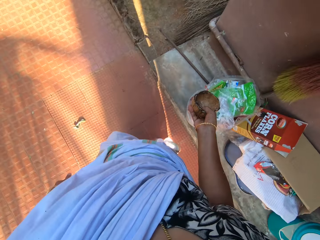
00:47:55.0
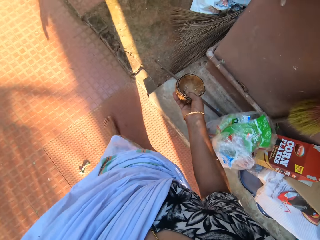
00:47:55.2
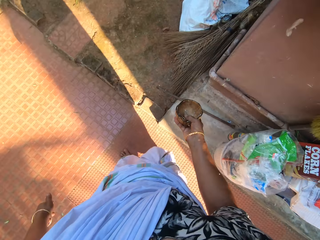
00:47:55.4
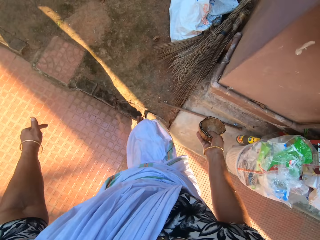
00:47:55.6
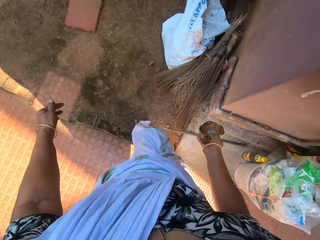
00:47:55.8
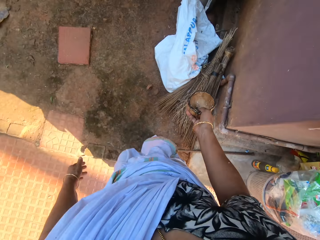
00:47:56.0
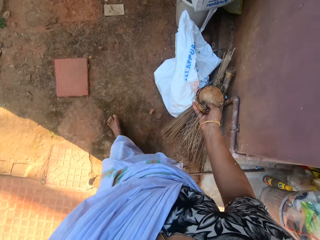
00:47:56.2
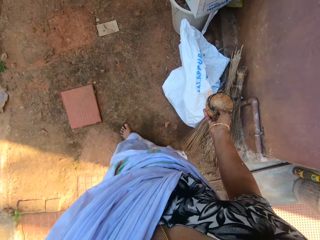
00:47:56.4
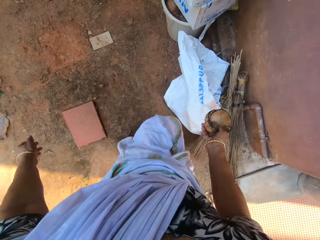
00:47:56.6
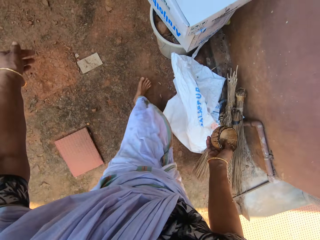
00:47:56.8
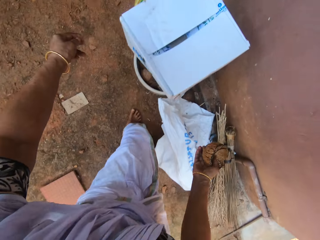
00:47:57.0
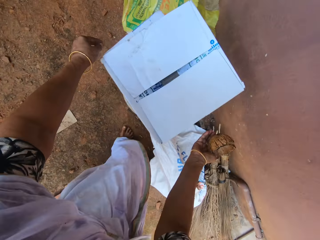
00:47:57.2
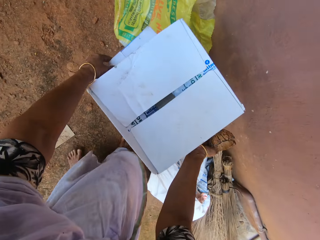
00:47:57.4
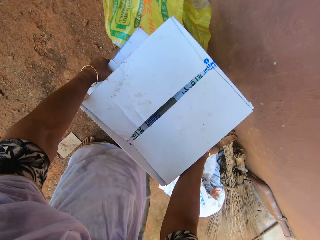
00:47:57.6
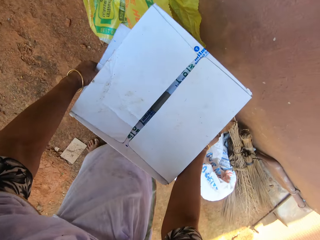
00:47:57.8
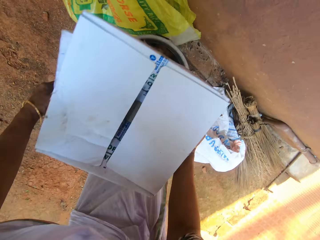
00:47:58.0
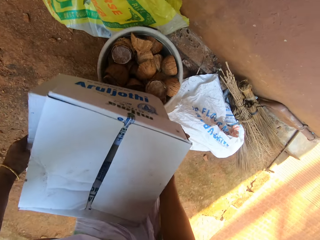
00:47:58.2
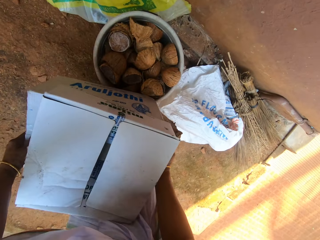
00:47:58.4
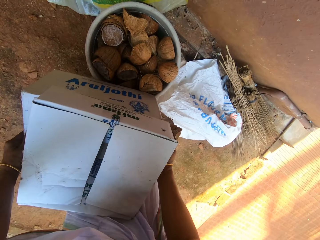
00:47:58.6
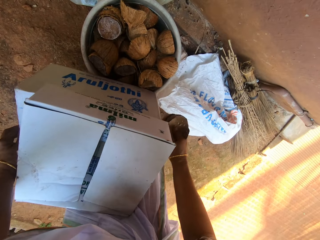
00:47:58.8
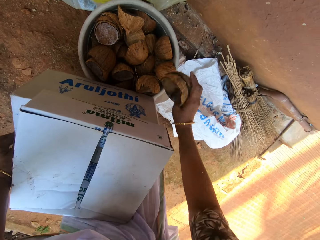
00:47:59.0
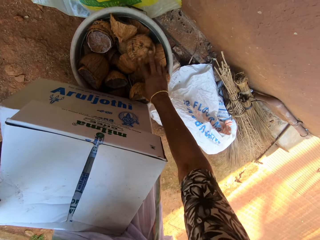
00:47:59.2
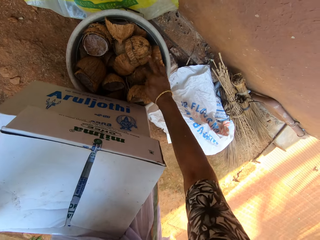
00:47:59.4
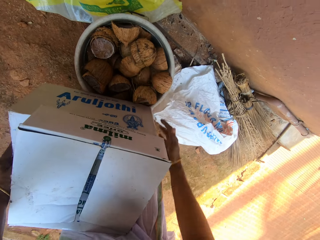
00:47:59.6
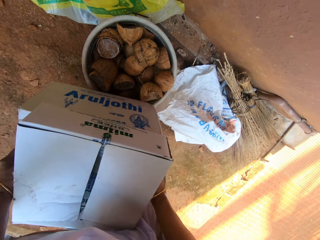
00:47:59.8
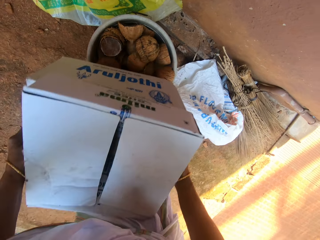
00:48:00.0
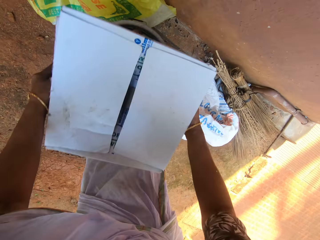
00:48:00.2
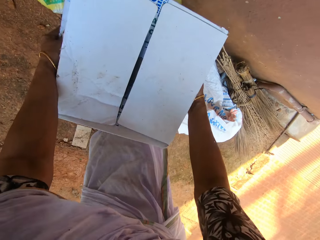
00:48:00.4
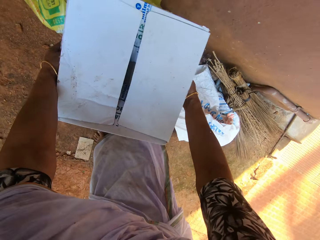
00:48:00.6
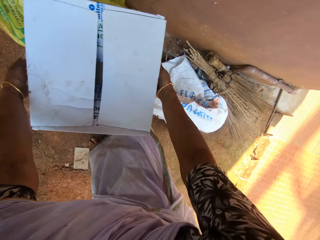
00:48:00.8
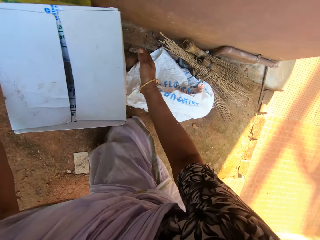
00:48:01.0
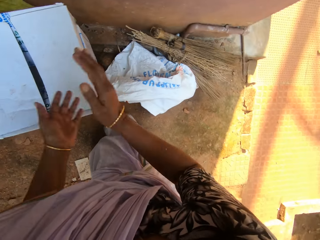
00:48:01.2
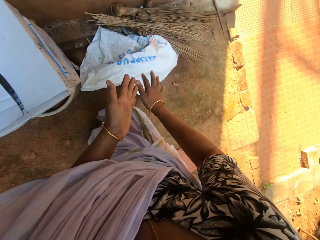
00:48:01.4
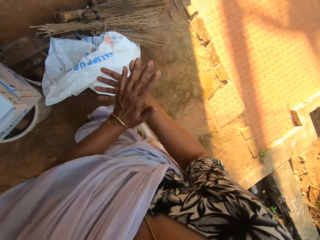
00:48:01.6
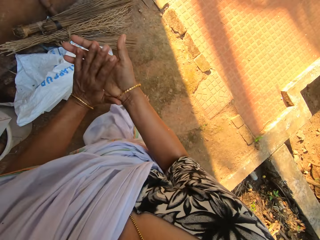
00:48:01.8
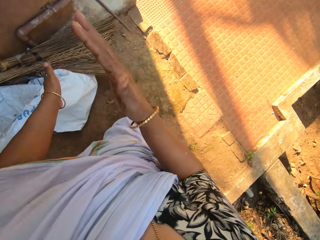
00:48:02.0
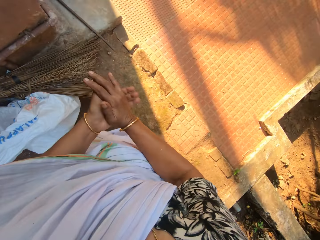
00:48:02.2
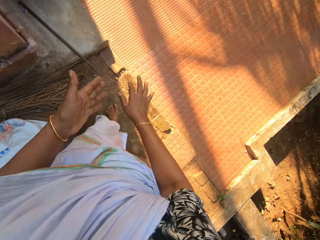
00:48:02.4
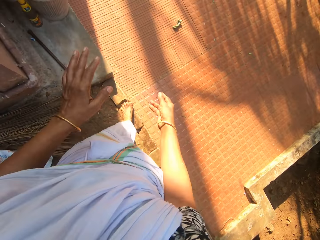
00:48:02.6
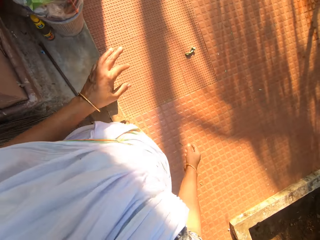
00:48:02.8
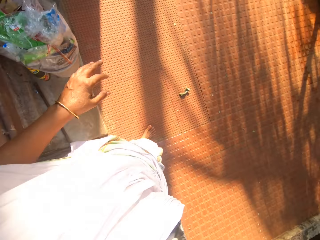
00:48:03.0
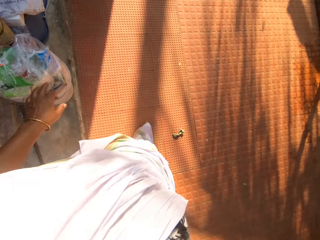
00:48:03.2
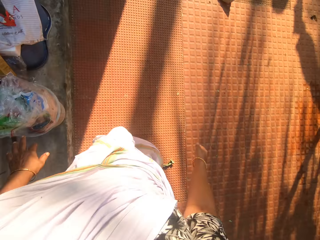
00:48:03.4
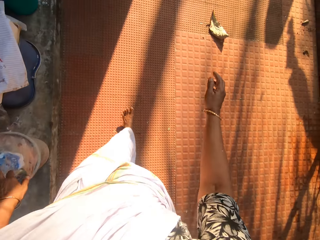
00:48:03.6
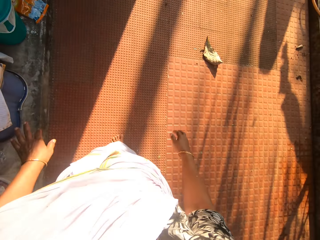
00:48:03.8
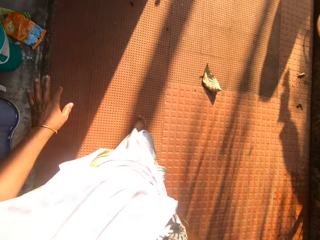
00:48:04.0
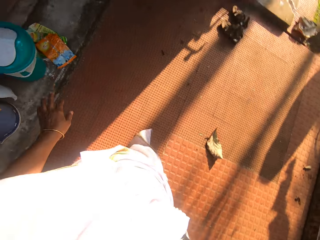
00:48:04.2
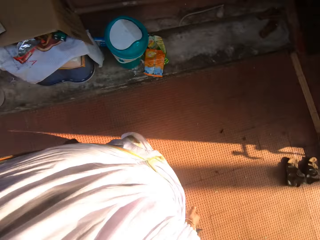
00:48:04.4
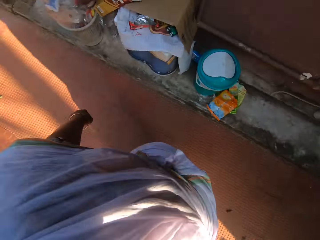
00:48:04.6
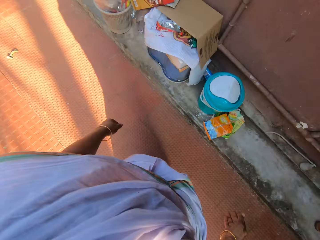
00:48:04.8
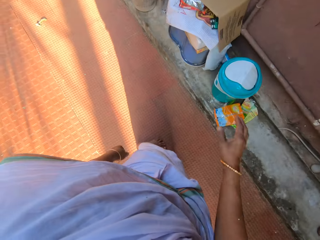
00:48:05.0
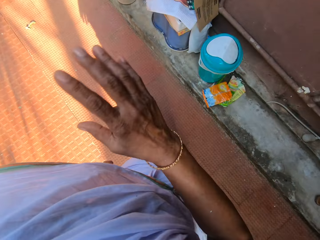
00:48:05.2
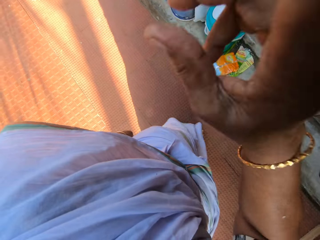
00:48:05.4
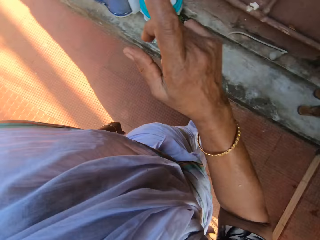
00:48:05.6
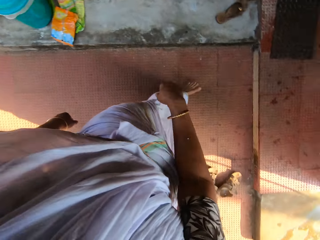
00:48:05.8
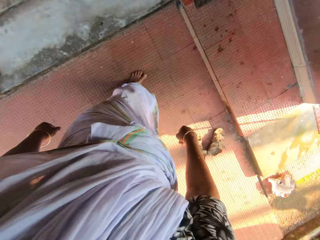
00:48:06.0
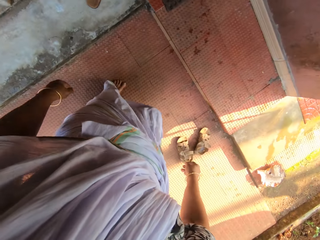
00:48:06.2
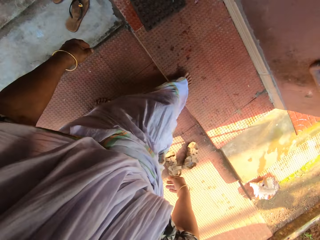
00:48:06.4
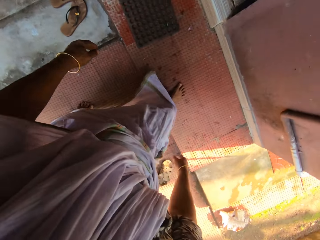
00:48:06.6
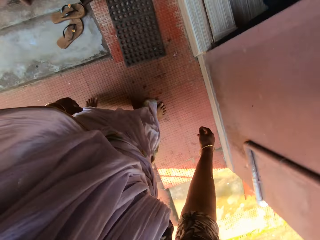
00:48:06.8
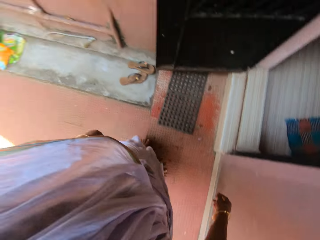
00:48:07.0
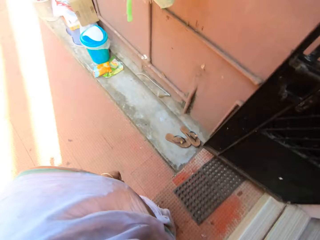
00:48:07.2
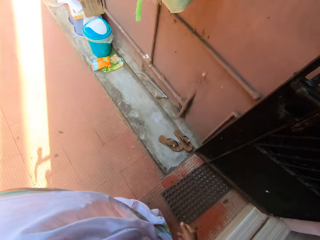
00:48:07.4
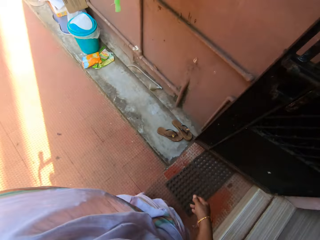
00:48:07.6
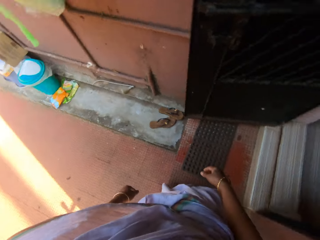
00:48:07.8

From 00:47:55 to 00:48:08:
The camera wearer lifts some boxes on a trash can with her hands. She moves the box. She drops the boxes on the trash can with her hands. She drops the coconut shells in the trash bin or bucket with her right hand. She lifts the boxes on the trash can with her hands. She drops the boxes on the trash can with her hands. She covers the bucket with the box. She cleans her hands against each other. She walks in the house.

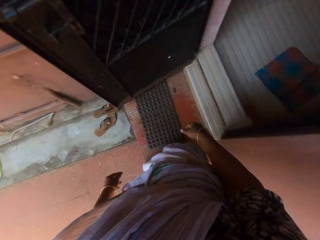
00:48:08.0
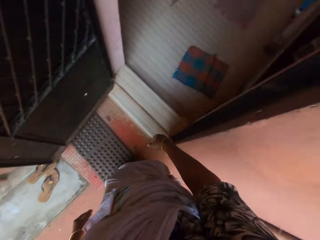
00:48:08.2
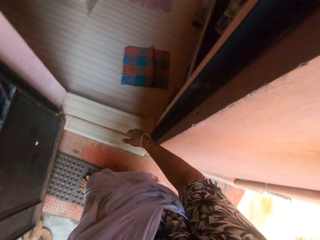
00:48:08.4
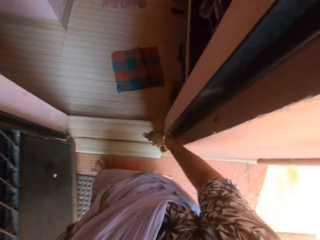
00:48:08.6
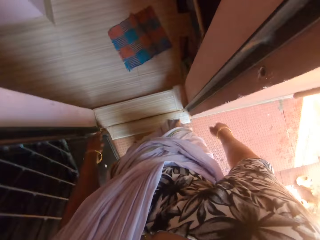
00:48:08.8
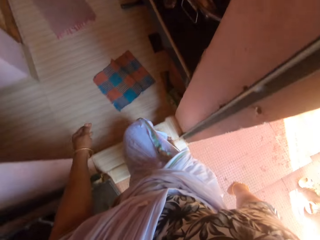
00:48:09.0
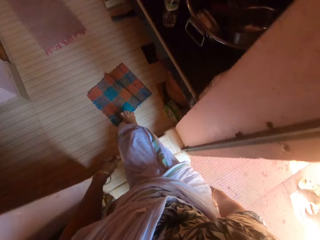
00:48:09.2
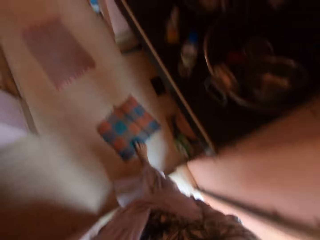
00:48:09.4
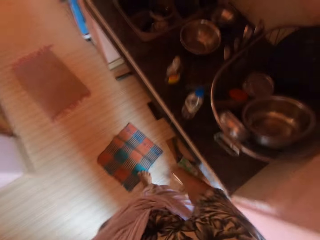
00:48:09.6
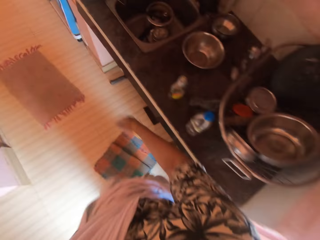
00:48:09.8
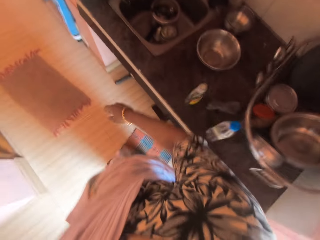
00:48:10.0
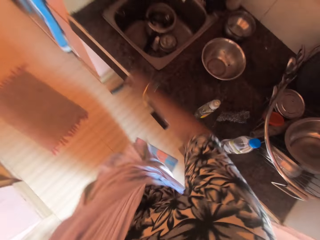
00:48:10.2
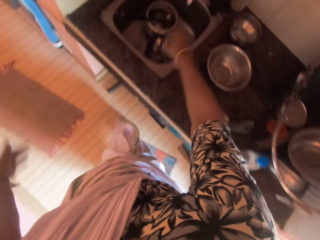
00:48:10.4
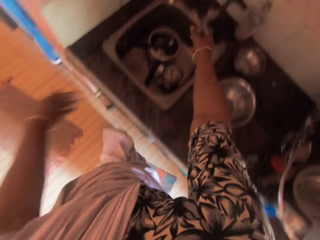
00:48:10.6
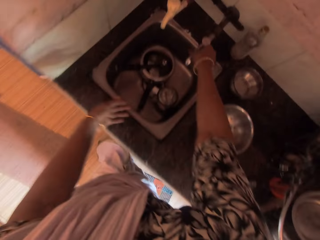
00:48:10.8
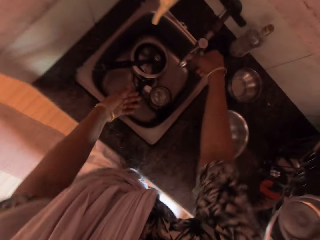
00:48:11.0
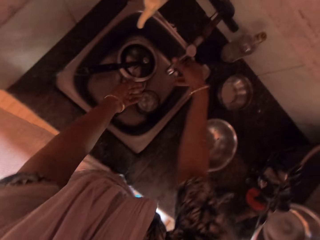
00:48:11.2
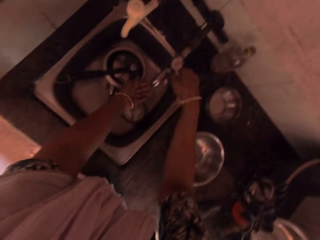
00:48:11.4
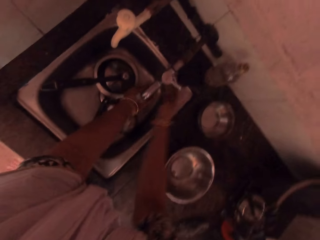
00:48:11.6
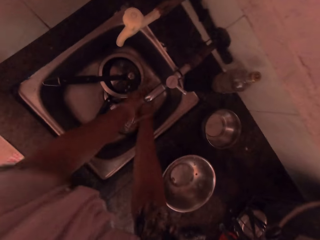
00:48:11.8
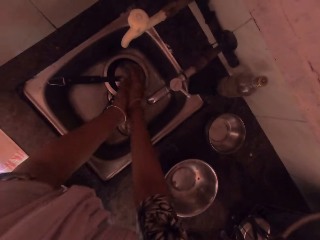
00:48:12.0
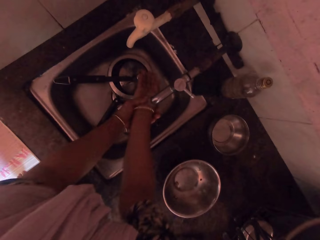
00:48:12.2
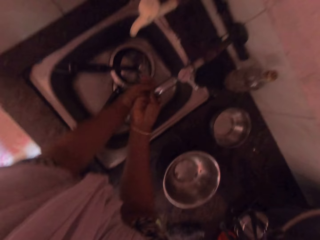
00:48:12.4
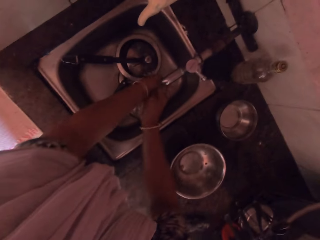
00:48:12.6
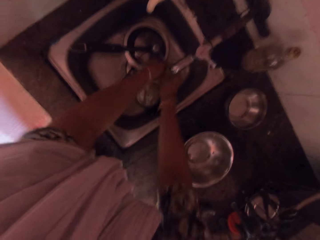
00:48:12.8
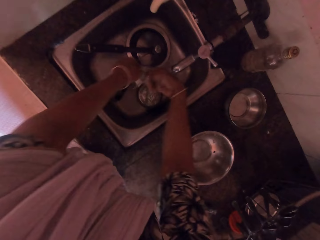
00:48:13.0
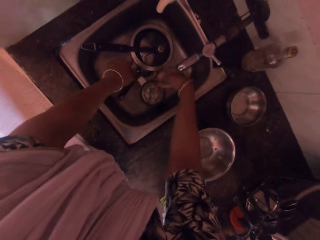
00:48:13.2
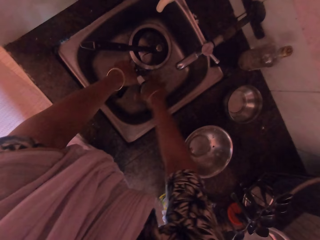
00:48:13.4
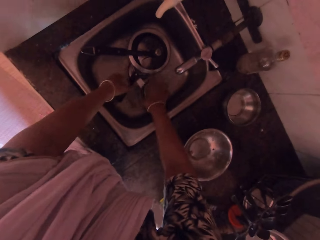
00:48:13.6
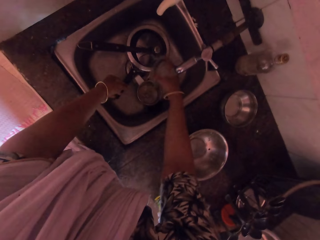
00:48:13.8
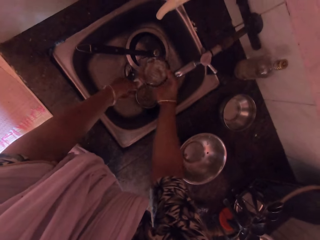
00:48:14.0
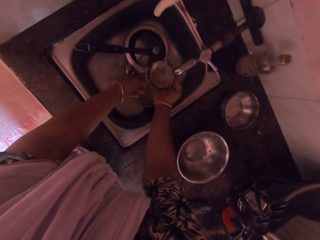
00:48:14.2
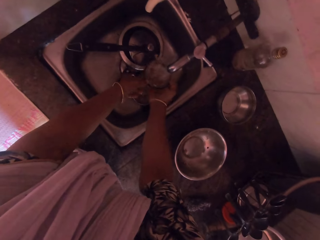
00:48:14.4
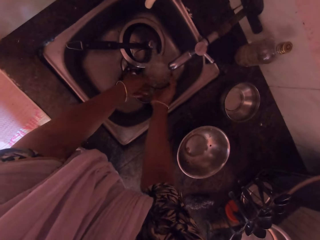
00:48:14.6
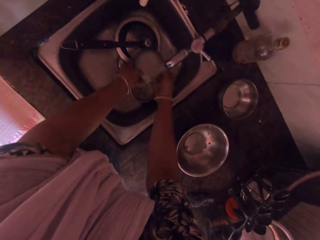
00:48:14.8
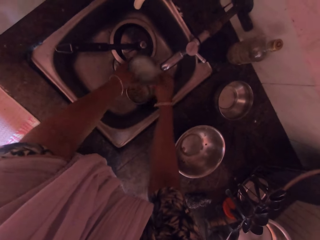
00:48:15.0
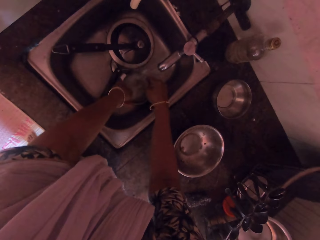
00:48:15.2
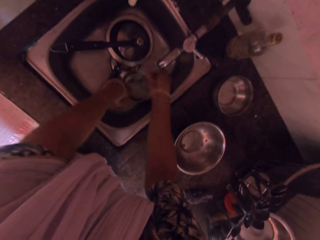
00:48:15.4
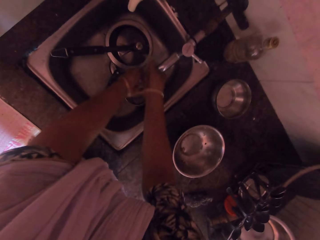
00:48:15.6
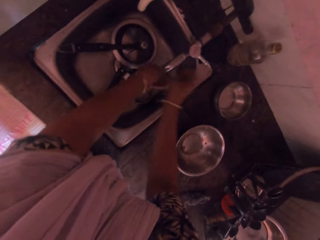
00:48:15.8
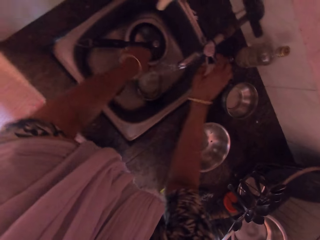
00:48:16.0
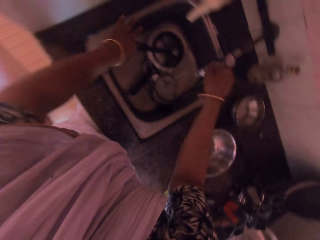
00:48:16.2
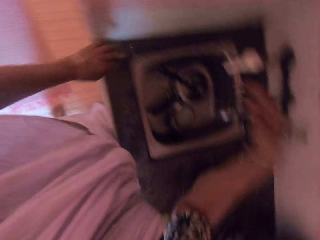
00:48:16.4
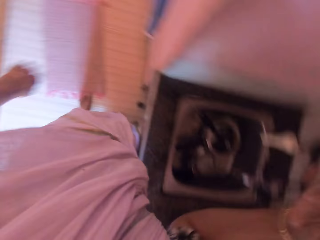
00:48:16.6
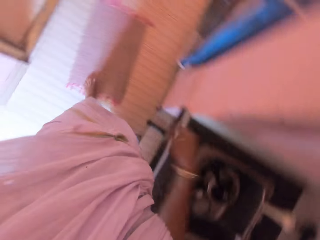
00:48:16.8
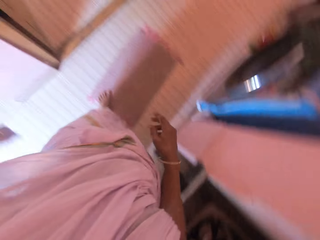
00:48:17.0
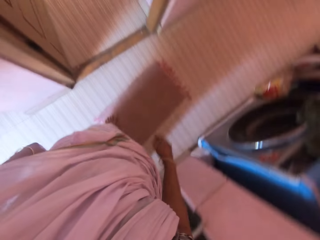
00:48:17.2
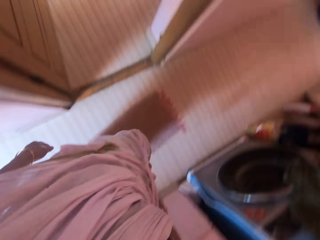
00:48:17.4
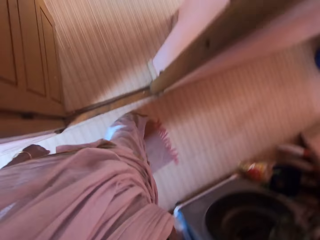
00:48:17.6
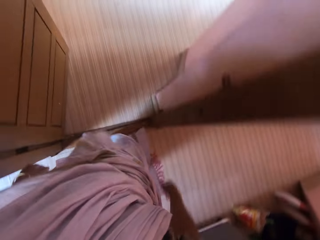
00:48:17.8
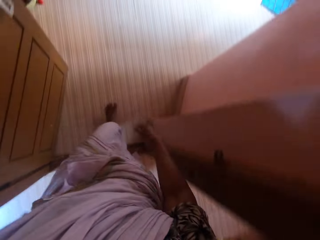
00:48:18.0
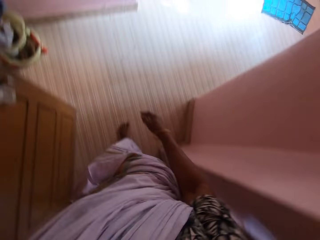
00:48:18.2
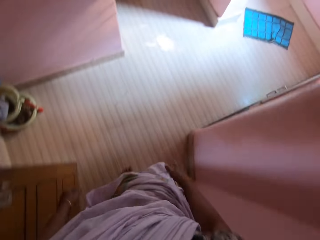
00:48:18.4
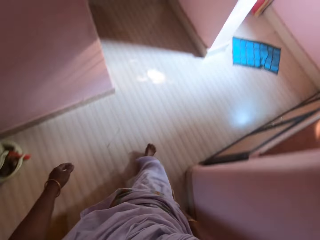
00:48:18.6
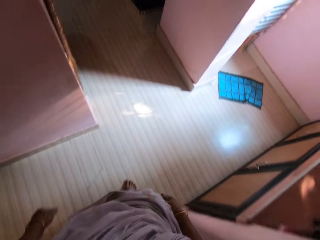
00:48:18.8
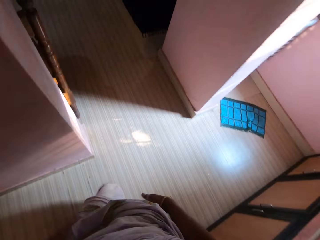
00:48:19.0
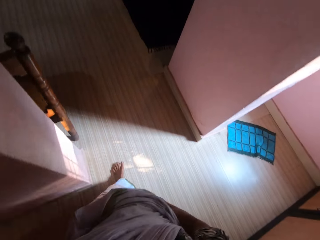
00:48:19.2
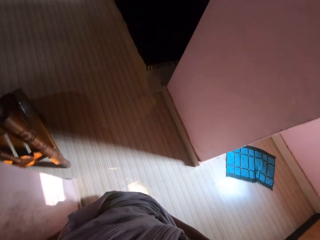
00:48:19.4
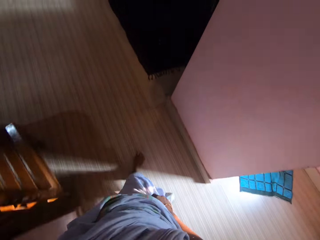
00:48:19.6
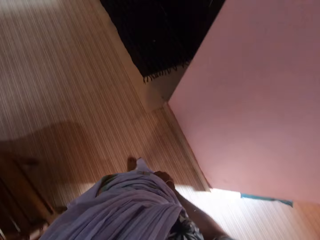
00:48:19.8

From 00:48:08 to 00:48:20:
The camera wearer turns on a tap with her right hand. She rinses her hands with the water from the tap. She picks up a lid from a sink with her right hand. She turns the lid with her right hand. She rinses the lid with her hands and water from the tap. She drops the lid in the sink with her left hand. She rinses her hands with the water from the tap. She turns off the tap with her right hand. She shakes her right hand. She walks away. She cleans her right hand on her sari.
